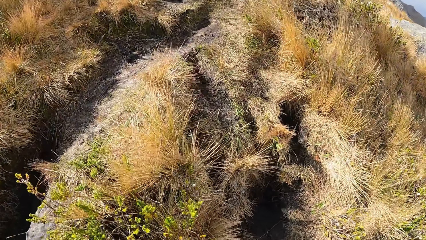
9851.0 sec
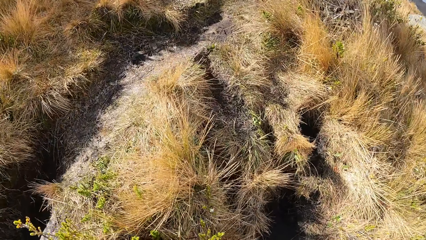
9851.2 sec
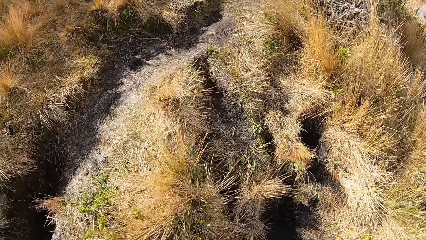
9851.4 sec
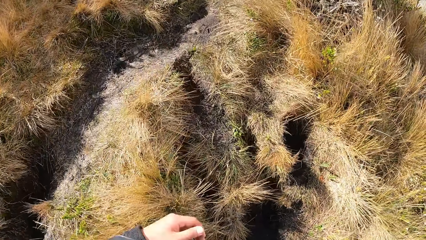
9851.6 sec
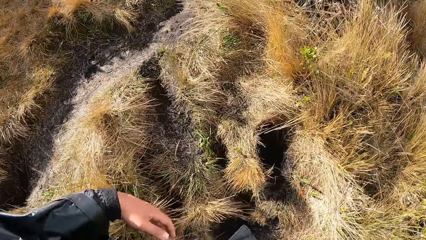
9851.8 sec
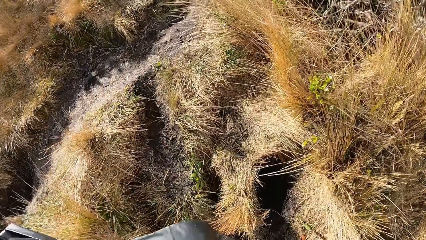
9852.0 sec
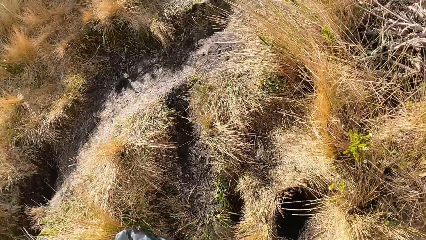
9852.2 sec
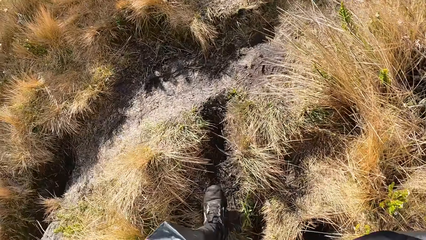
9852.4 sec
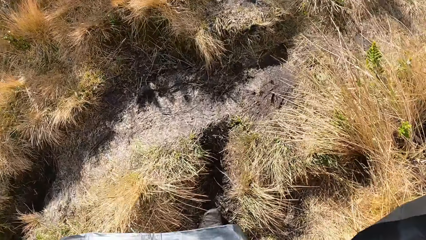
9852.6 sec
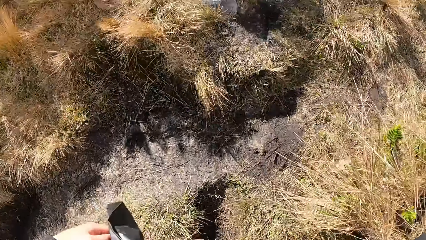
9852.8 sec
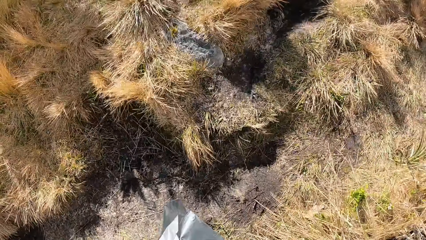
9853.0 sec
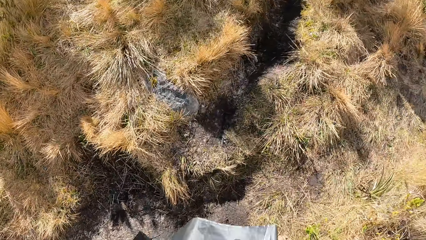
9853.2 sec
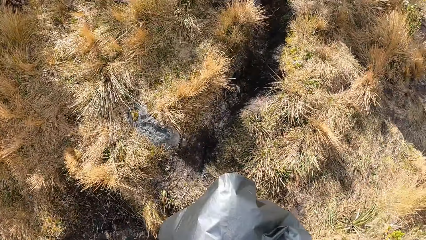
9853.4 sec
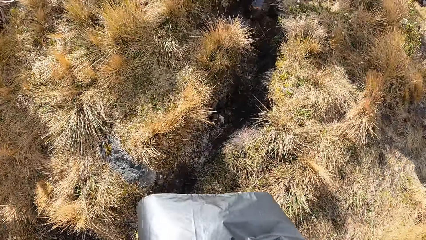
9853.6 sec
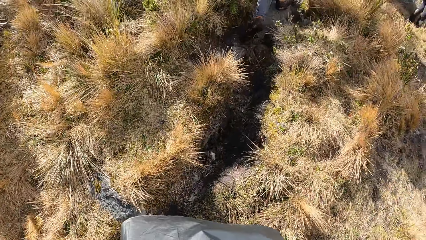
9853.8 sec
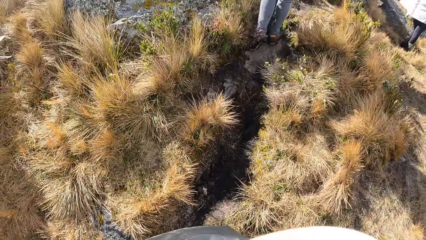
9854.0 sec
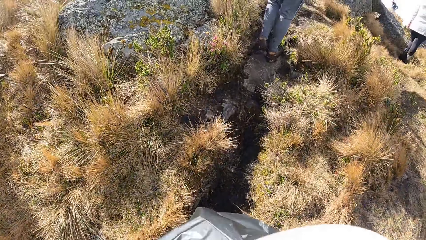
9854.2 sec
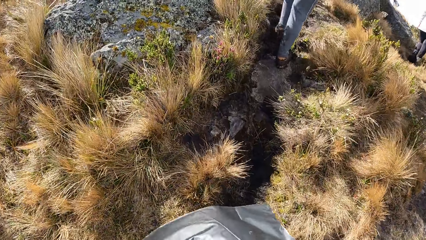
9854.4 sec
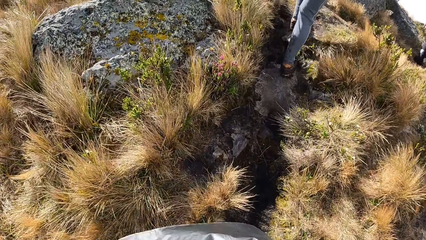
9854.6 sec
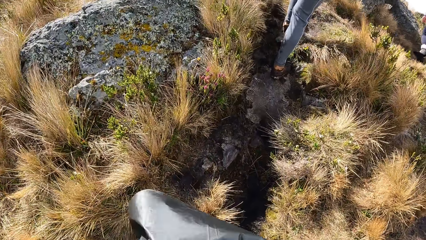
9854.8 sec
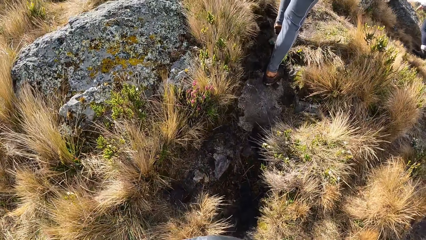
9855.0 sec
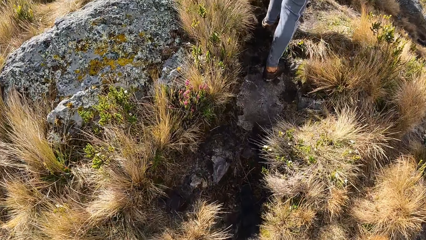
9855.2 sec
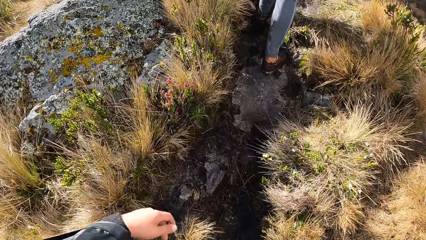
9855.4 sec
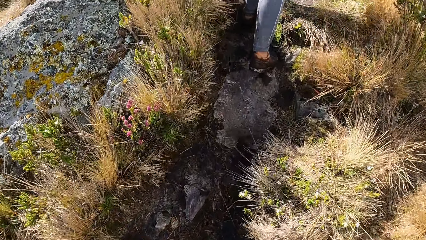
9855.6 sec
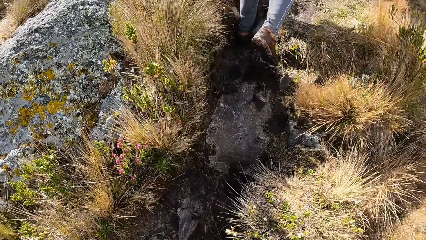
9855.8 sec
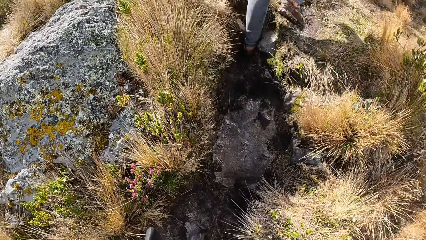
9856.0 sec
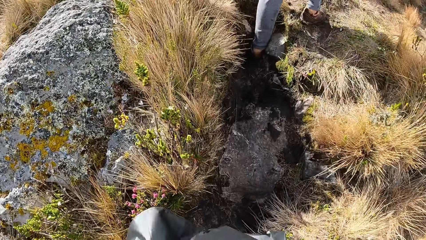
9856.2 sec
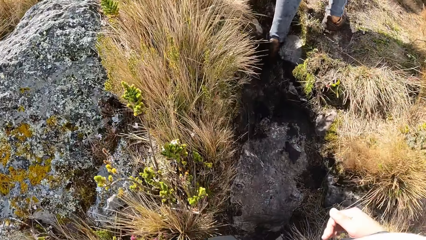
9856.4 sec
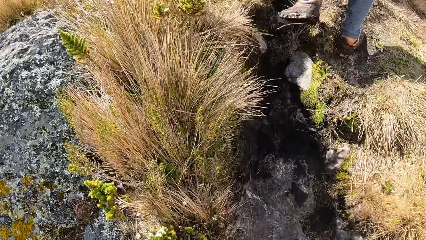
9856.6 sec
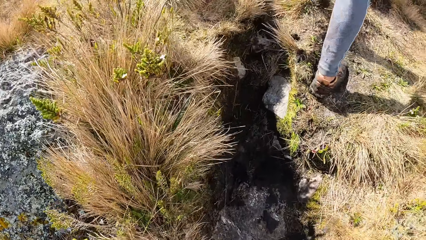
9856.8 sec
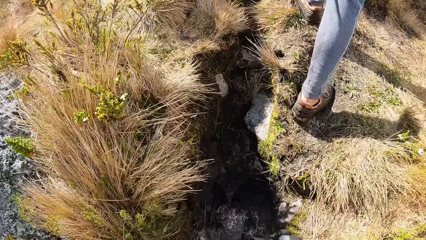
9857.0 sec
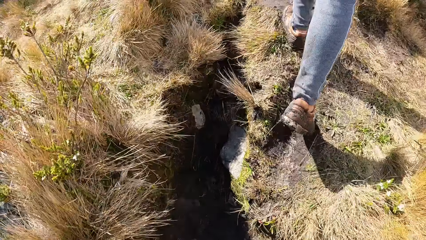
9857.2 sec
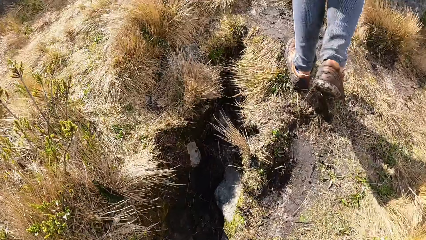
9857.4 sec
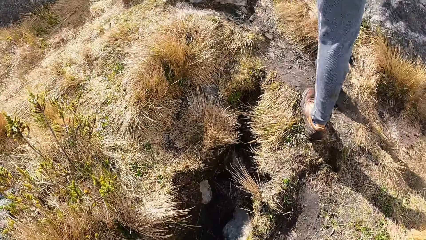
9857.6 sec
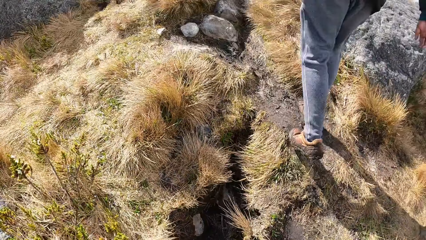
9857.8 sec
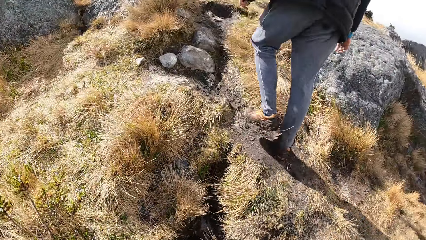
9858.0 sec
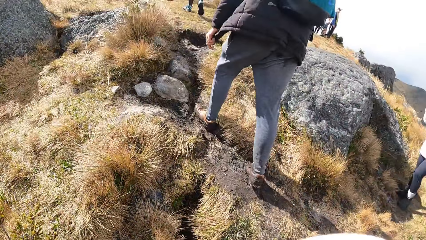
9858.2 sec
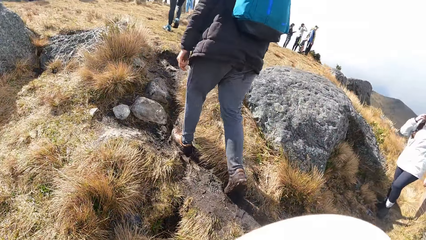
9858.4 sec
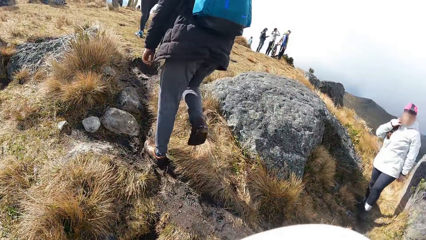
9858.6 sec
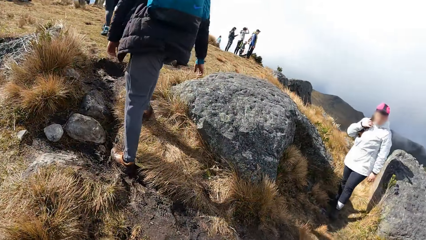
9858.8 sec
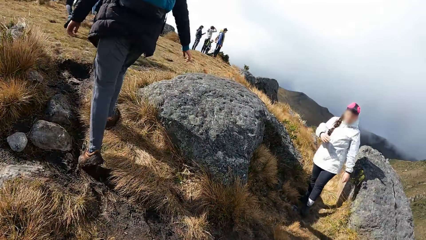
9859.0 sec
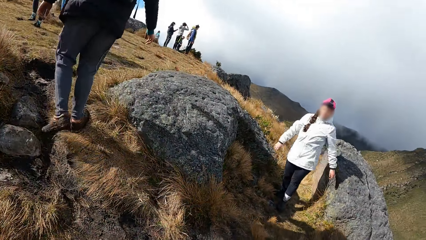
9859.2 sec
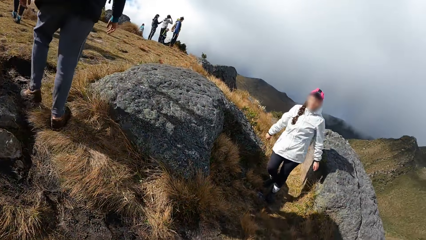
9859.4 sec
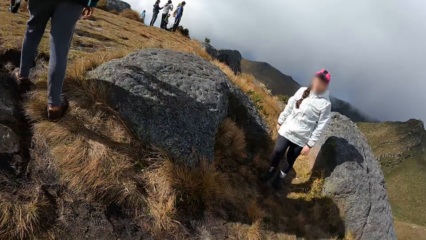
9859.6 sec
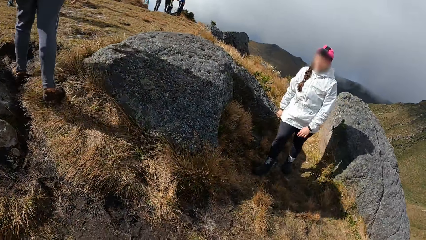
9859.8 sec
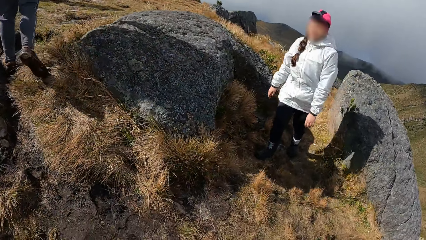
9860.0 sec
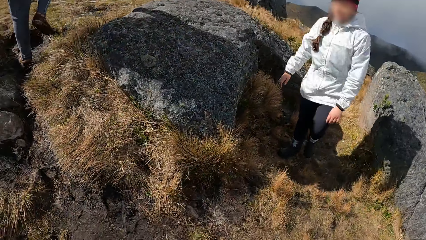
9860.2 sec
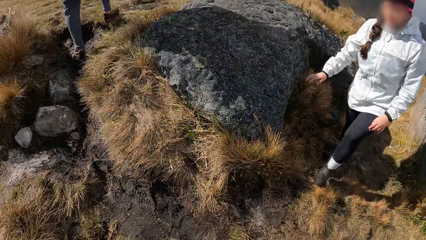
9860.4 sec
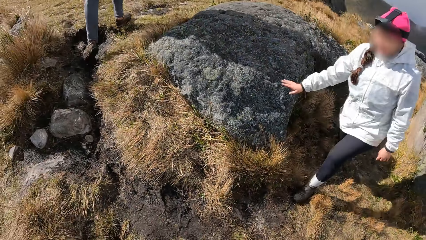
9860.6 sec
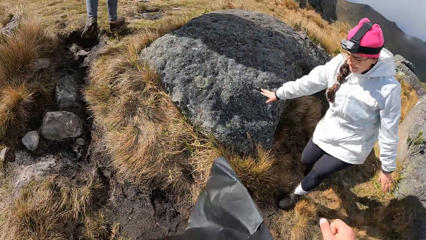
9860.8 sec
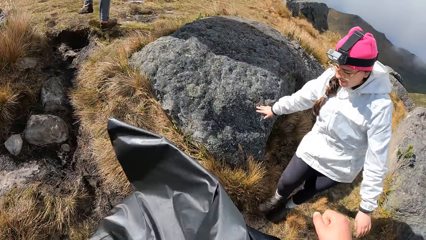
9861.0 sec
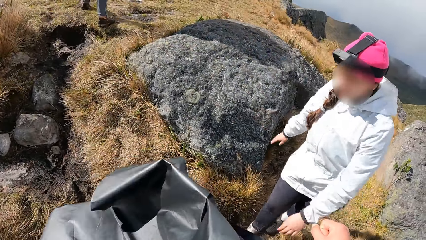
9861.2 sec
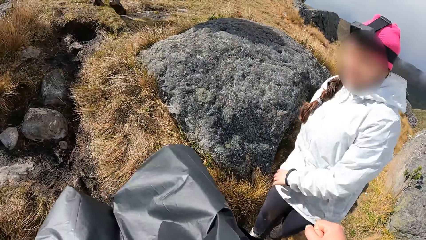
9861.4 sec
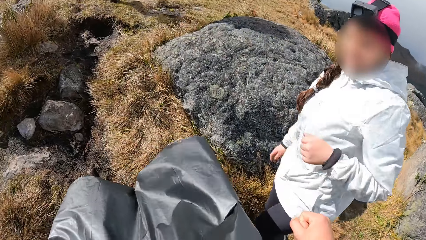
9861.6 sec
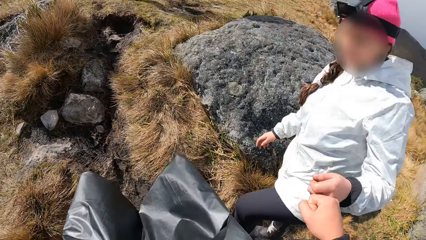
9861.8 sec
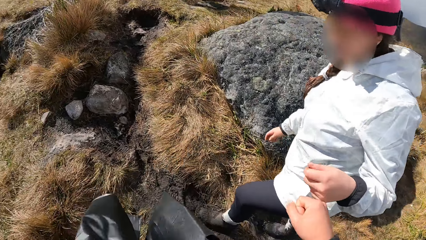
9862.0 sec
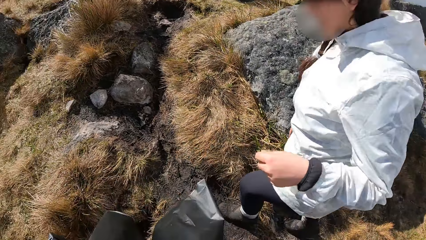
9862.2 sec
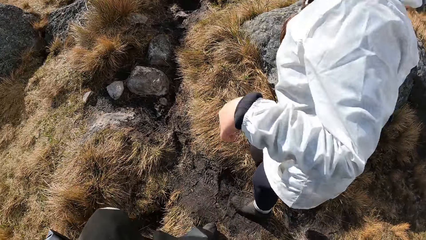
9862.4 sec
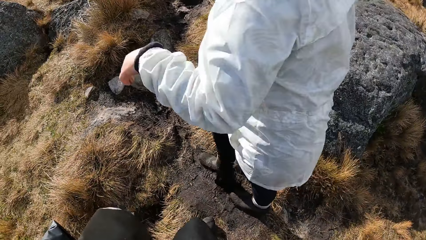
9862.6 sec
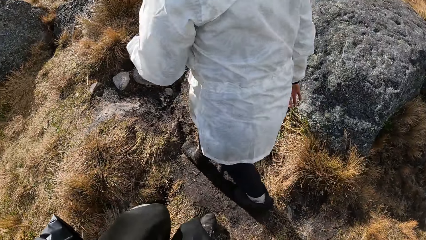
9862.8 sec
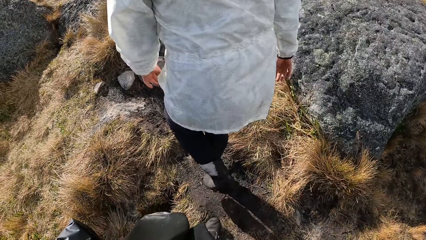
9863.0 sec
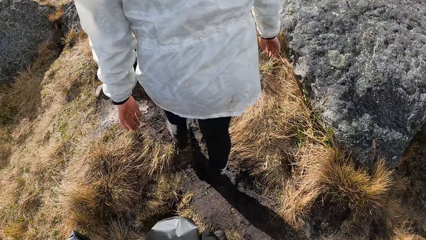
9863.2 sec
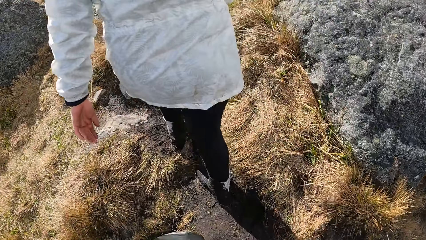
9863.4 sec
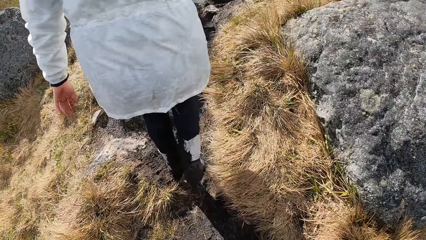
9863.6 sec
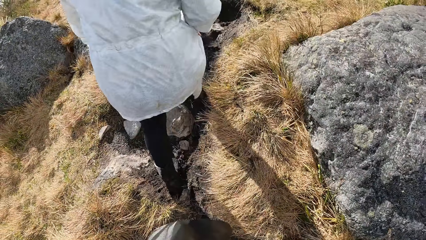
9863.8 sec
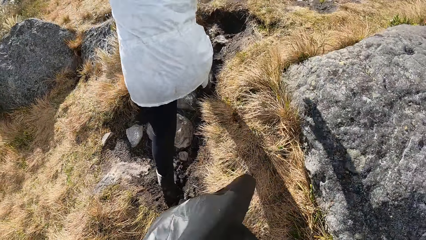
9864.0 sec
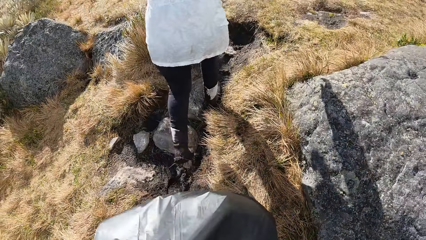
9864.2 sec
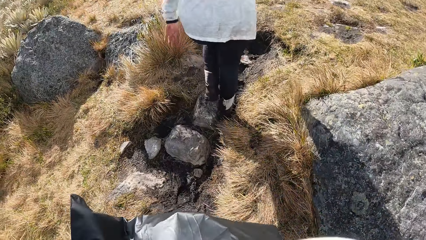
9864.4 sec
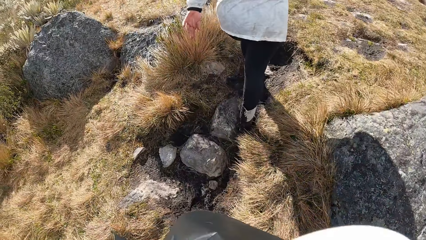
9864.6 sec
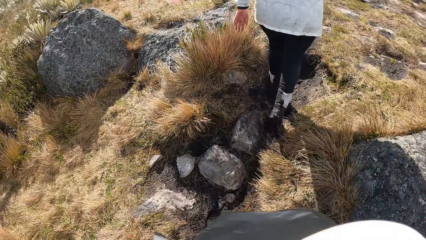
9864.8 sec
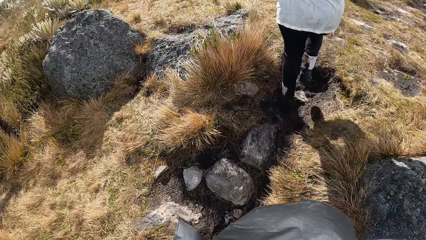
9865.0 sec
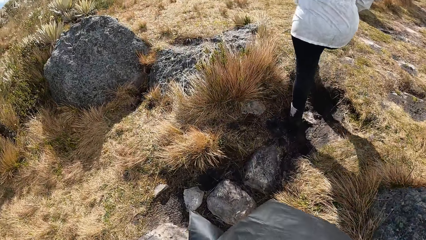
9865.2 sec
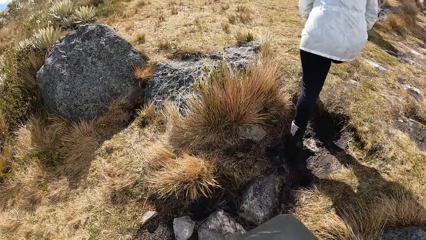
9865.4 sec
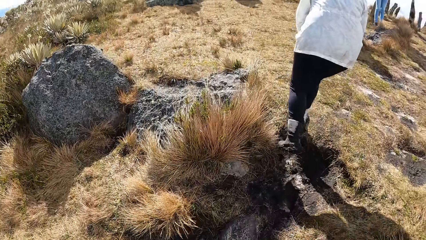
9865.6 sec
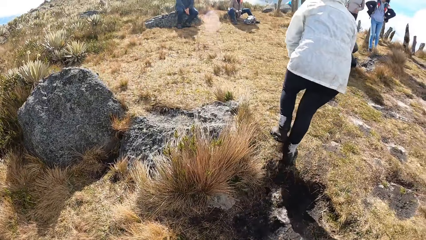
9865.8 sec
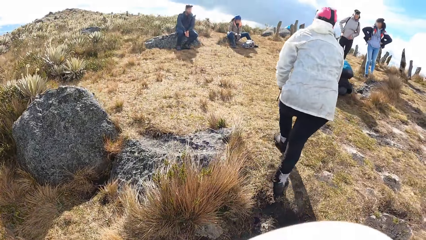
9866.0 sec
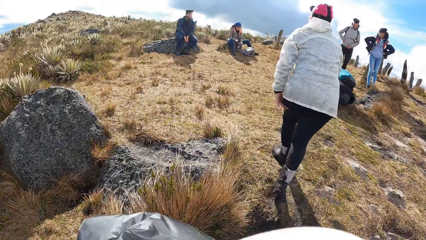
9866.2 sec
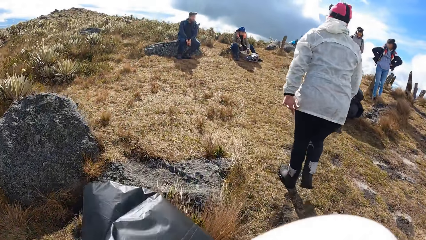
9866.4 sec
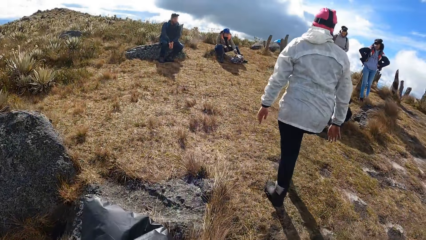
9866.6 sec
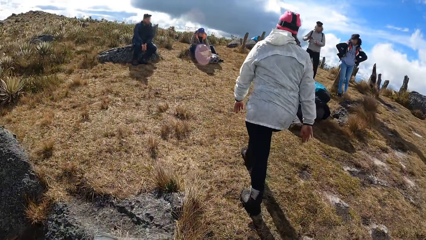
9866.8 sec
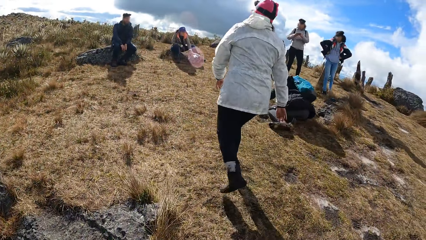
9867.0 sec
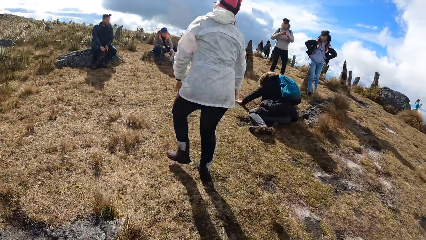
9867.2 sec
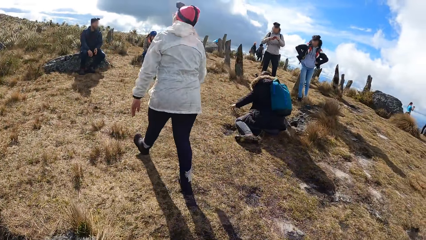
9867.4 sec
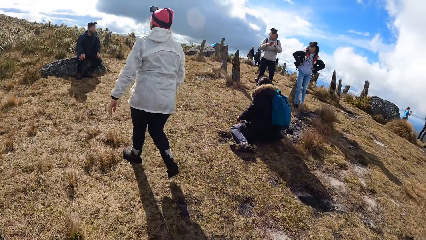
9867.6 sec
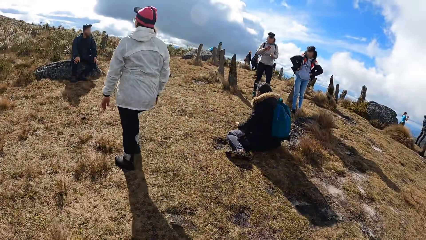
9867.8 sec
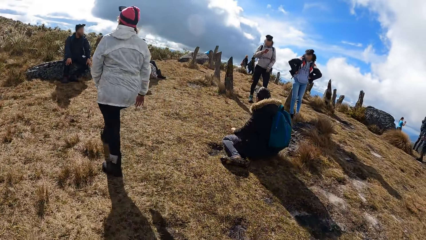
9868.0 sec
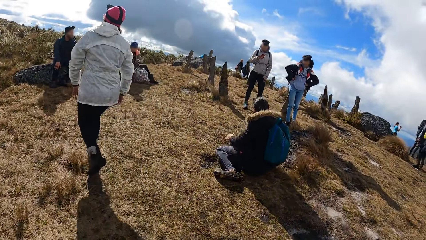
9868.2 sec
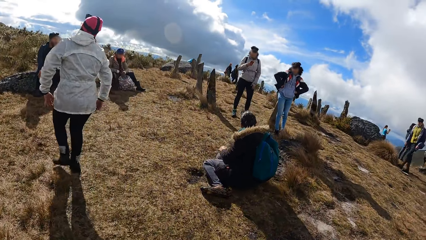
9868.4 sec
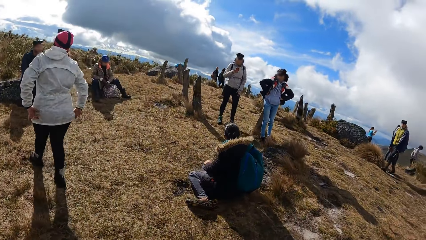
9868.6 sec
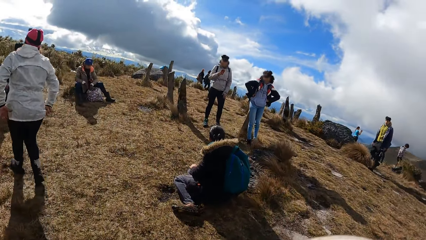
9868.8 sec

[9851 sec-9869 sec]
The camera wearer fist bumps with a woman with his right hand. The woman walks up the hill. The camera wearer moves up the hill.
